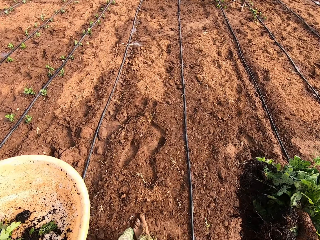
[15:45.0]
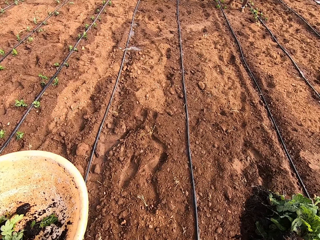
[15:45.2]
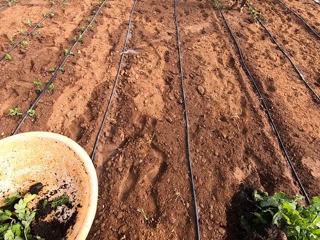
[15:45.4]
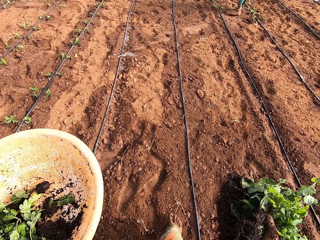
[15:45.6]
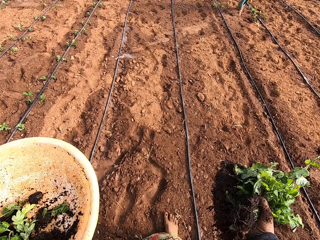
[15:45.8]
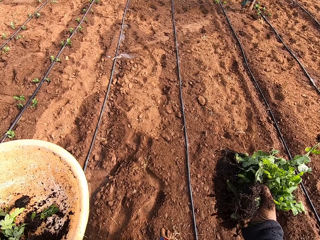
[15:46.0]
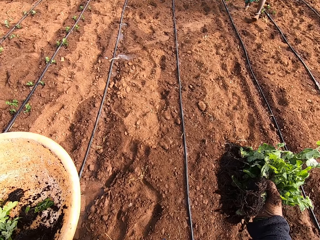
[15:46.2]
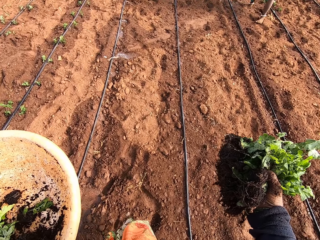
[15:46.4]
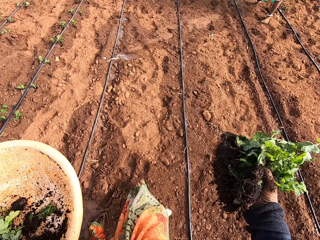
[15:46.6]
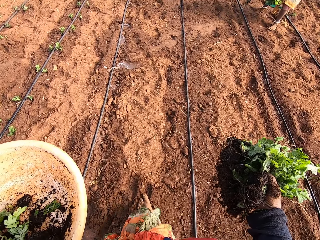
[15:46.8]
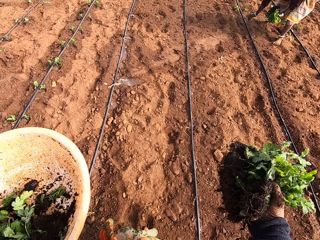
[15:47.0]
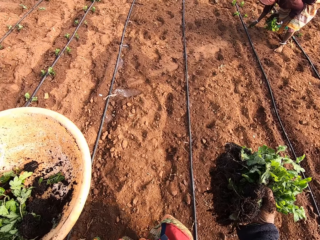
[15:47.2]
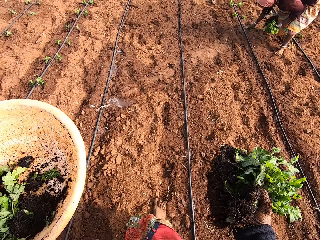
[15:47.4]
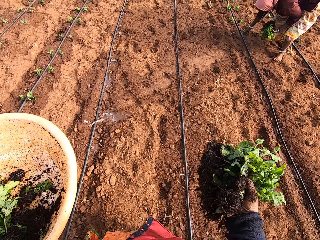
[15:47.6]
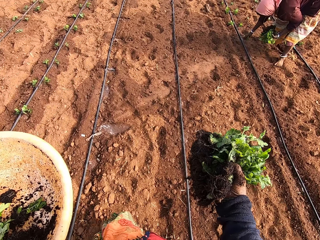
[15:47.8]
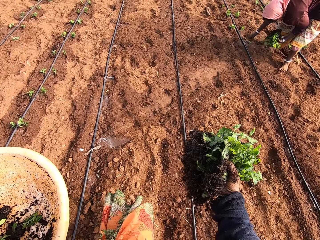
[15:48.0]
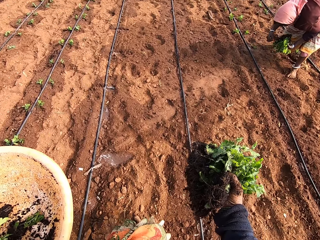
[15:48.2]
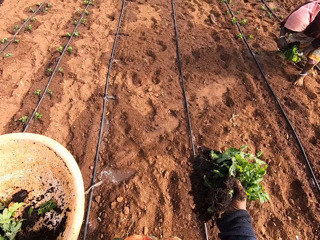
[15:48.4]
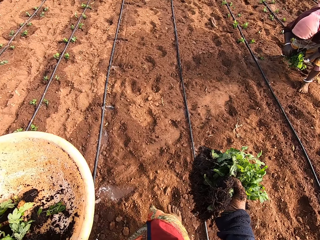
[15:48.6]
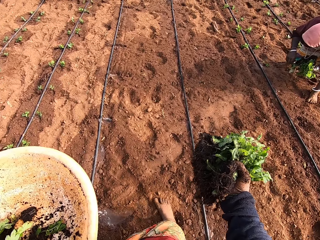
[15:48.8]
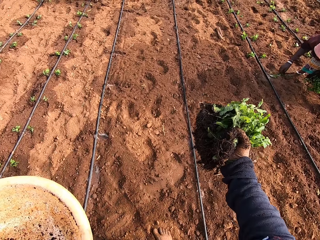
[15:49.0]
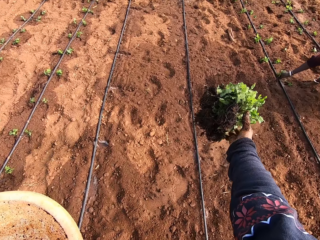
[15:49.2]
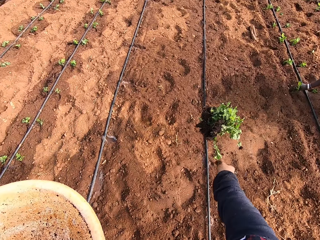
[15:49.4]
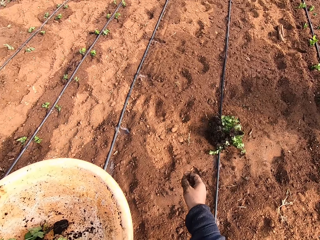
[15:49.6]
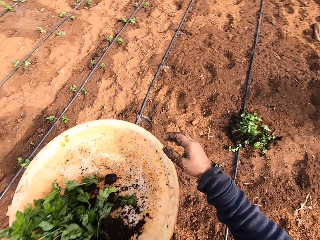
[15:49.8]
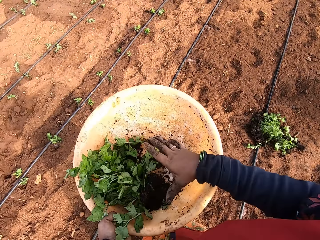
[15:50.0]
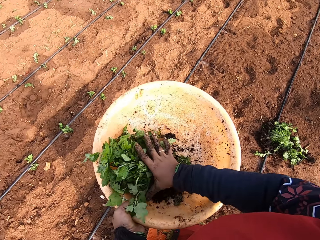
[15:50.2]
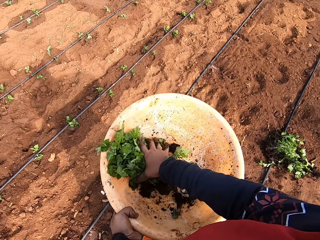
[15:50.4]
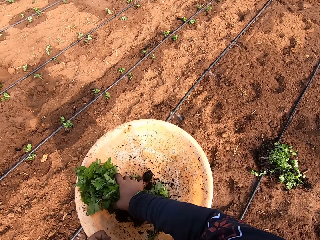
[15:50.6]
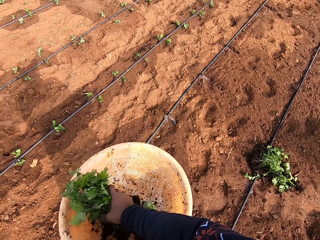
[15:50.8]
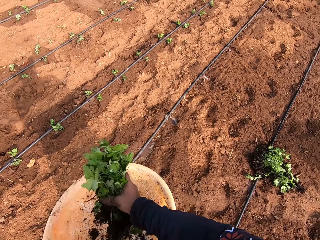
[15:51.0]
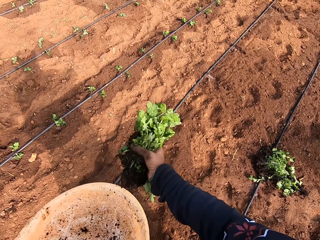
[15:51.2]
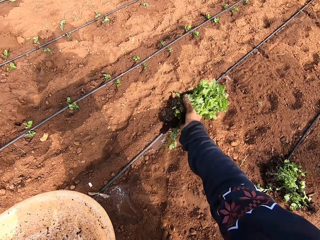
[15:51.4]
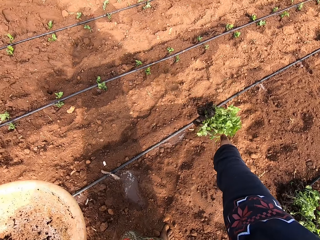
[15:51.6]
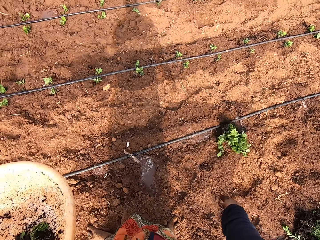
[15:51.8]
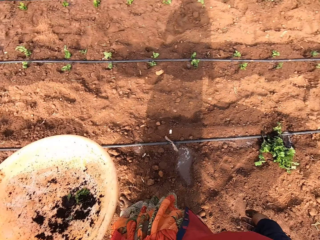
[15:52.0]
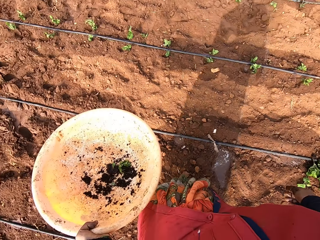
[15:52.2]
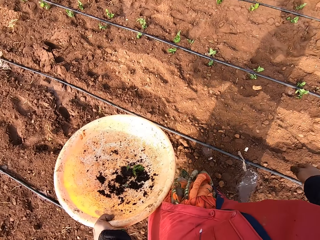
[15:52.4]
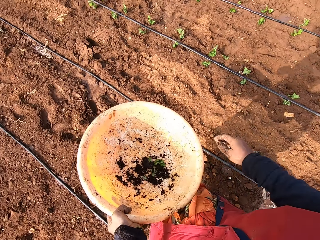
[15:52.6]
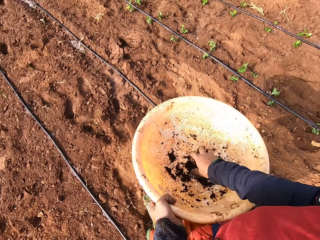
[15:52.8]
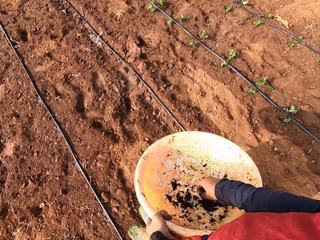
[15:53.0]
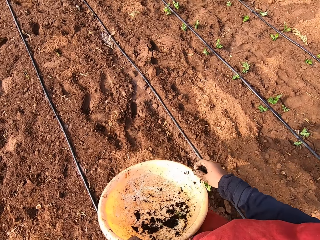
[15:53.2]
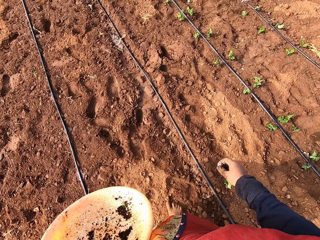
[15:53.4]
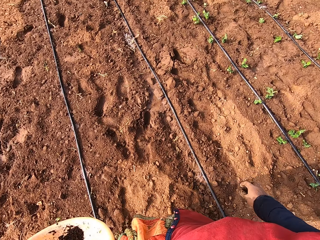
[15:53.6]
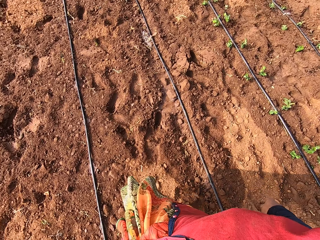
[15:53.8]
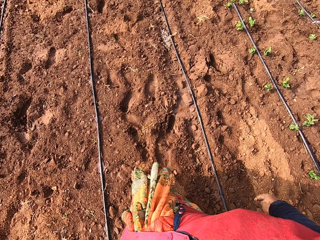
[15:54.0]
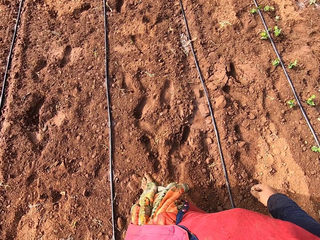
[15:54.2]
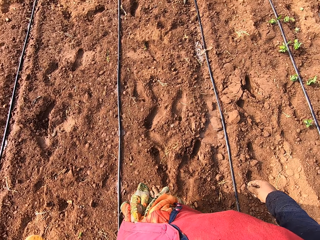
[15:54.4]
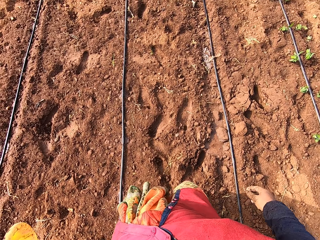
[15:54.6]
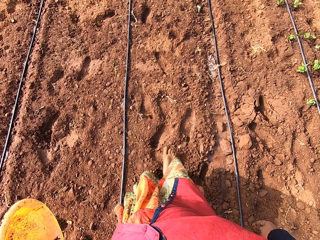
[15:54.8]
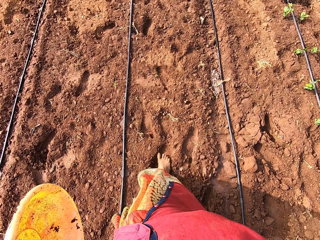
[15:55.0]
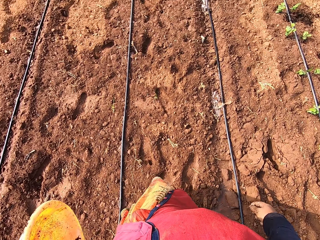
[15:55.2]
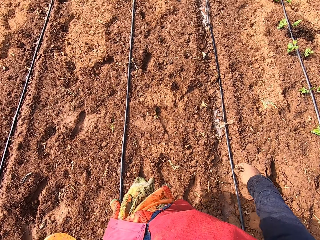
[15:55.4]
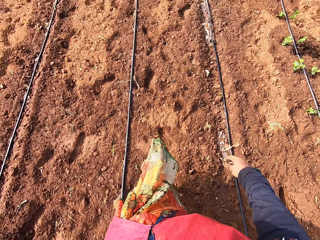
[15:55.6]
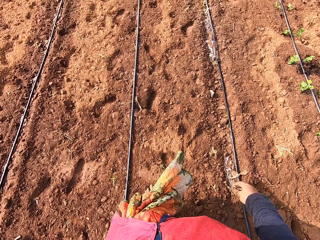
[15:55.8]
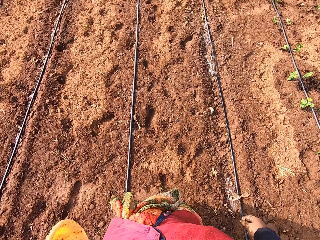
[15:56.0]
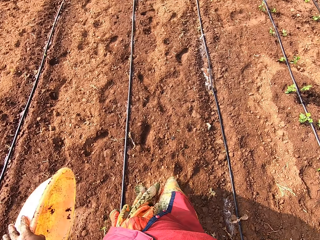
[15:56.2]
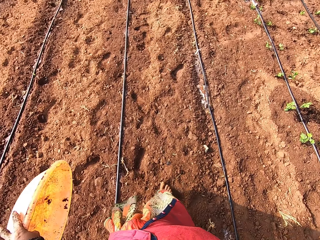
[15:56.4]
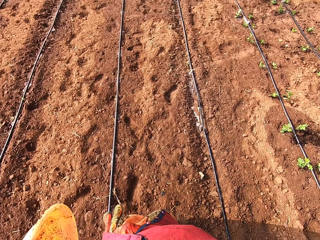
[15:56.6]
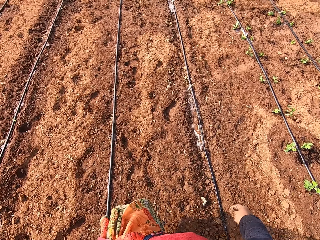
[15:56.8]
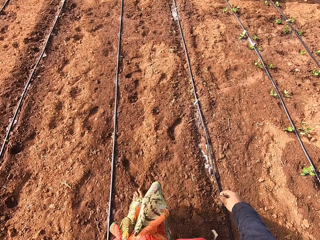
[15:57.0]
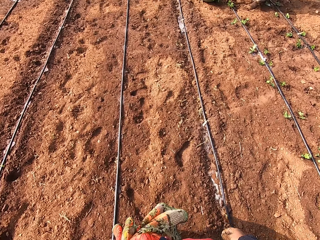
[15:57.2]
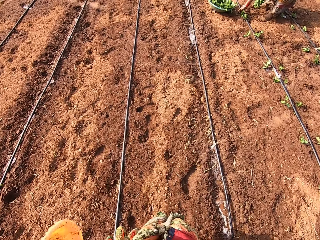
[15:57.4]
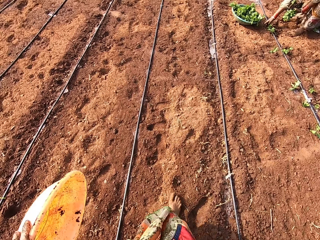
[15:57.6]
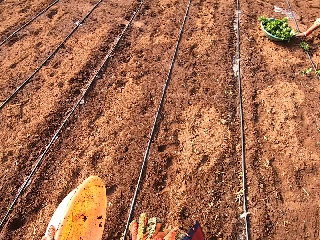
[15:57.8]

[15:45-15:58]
A woman puts the plant into the soil with her right hand. The woman picks a plant from her left hand with her right hand. The camera wearer drops the plants in her right hand on the floor. The woman puts the plant into the soil with her right hand. The camera wearer picks the plants from the container in her left hand with her right hand. She drops the plants in her right hand on the floor. She picks a leaf from the container in her left hand with her right hand. She drops the leaf on the floor with her right hand.

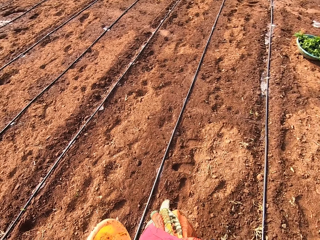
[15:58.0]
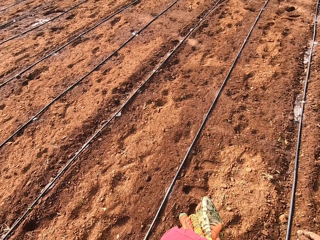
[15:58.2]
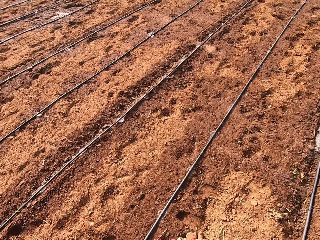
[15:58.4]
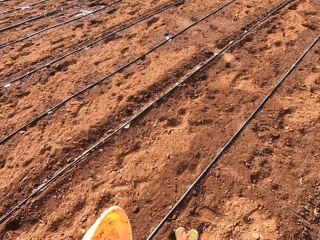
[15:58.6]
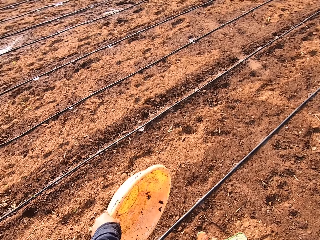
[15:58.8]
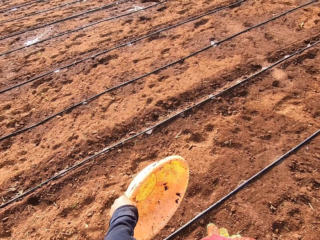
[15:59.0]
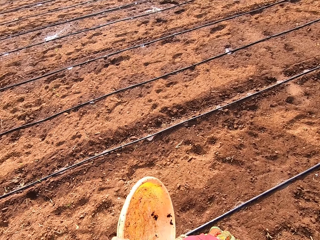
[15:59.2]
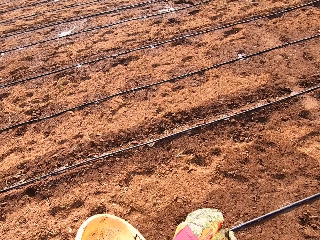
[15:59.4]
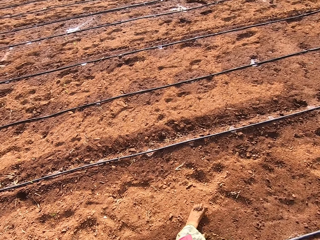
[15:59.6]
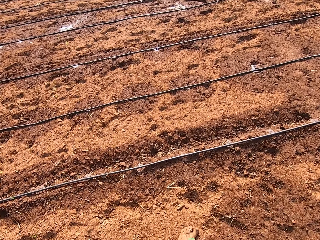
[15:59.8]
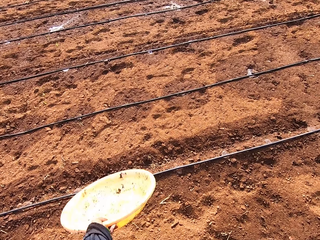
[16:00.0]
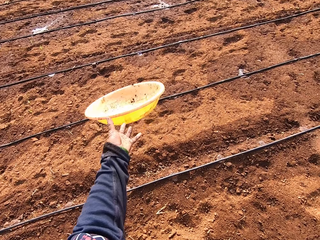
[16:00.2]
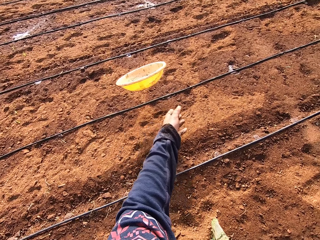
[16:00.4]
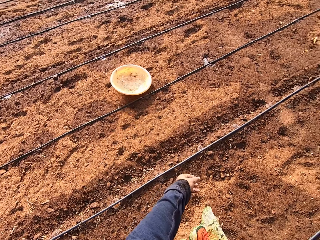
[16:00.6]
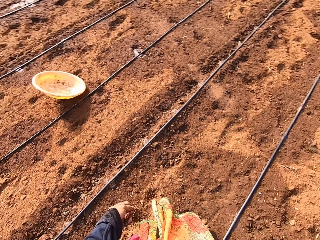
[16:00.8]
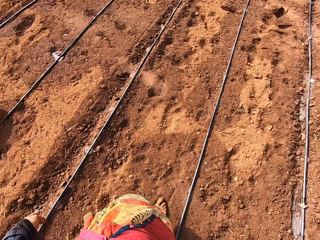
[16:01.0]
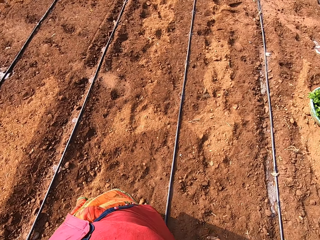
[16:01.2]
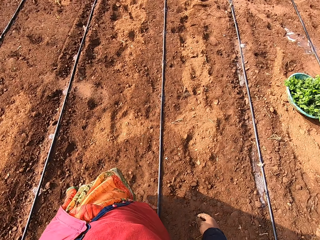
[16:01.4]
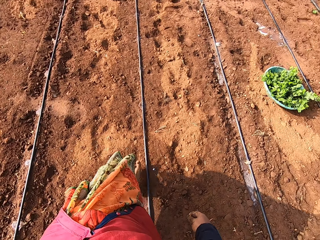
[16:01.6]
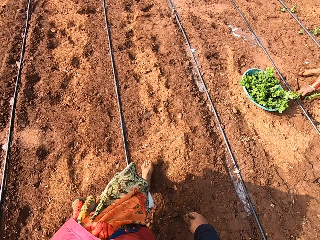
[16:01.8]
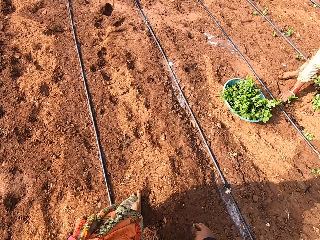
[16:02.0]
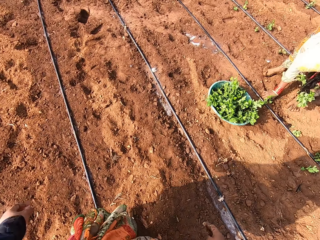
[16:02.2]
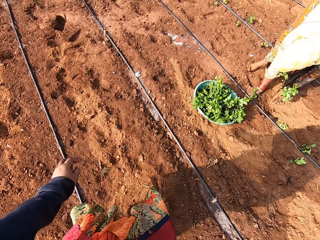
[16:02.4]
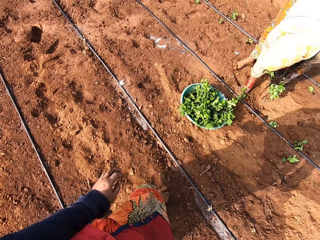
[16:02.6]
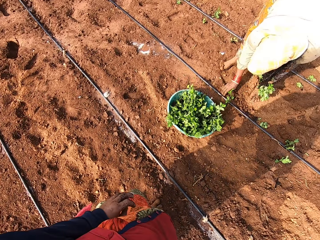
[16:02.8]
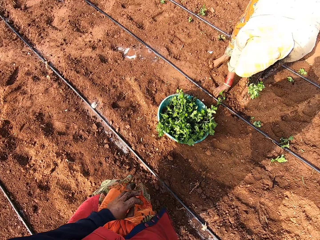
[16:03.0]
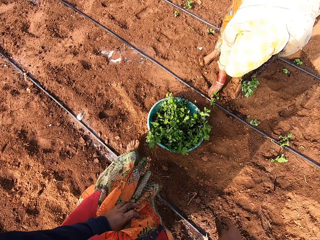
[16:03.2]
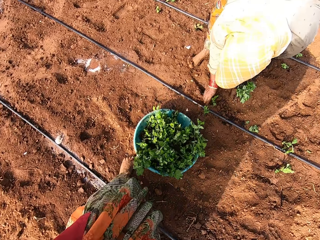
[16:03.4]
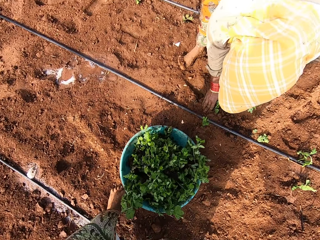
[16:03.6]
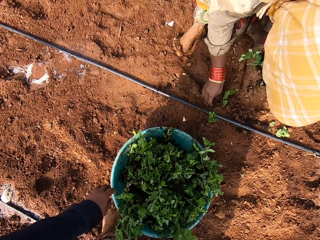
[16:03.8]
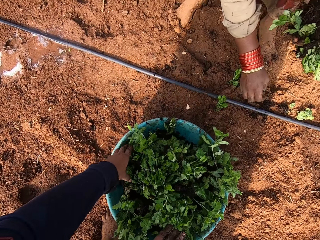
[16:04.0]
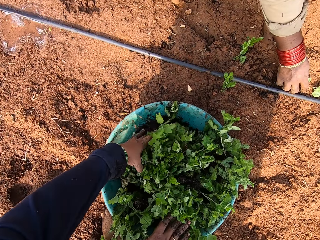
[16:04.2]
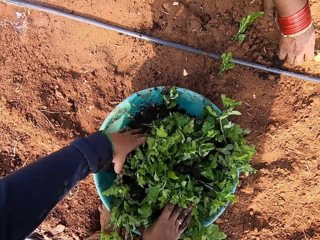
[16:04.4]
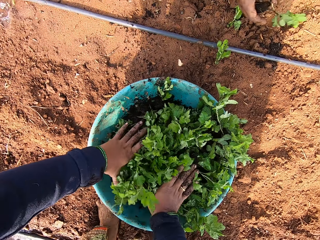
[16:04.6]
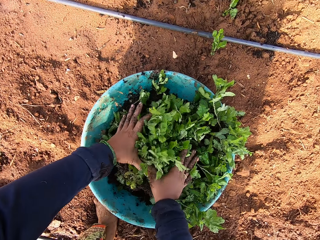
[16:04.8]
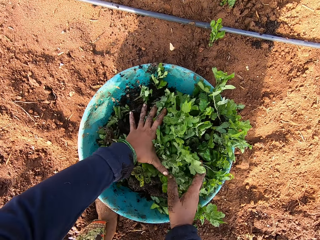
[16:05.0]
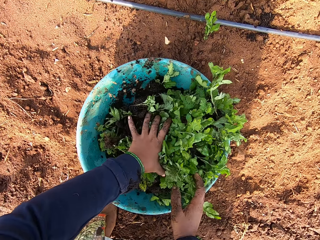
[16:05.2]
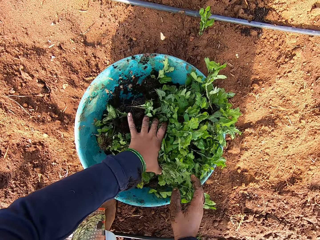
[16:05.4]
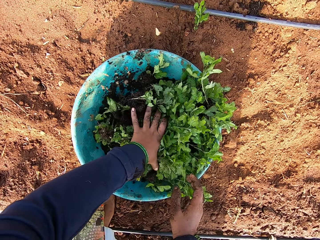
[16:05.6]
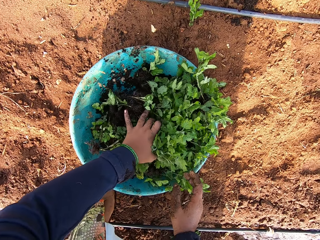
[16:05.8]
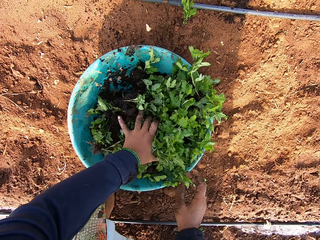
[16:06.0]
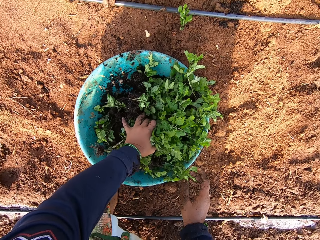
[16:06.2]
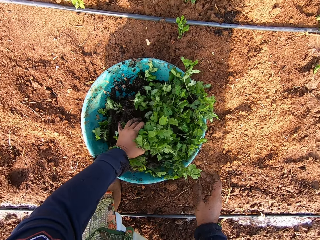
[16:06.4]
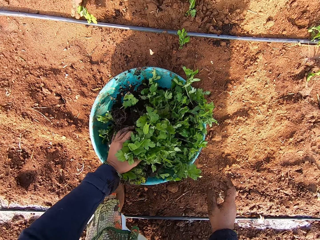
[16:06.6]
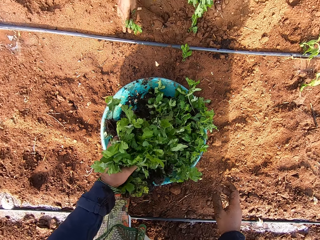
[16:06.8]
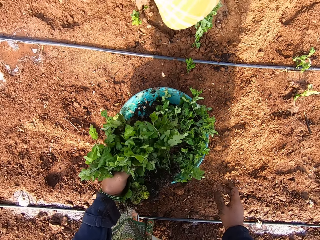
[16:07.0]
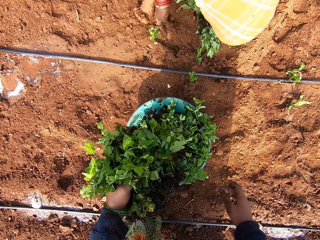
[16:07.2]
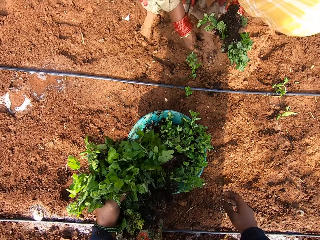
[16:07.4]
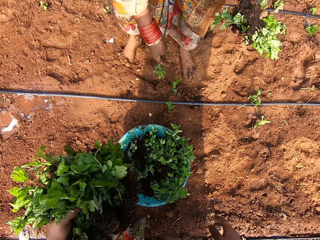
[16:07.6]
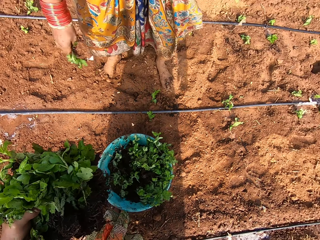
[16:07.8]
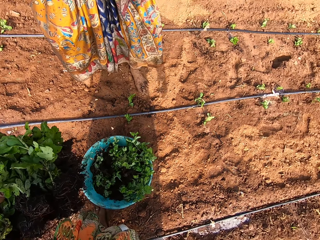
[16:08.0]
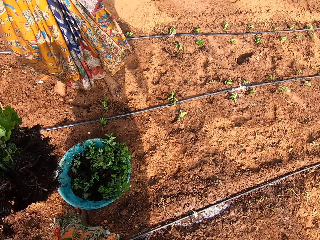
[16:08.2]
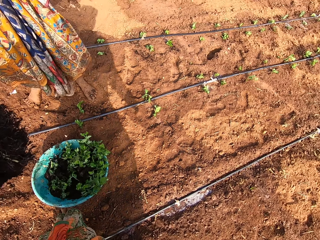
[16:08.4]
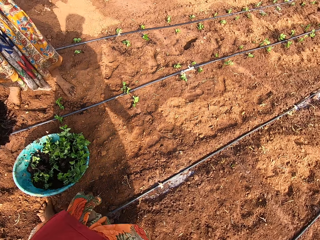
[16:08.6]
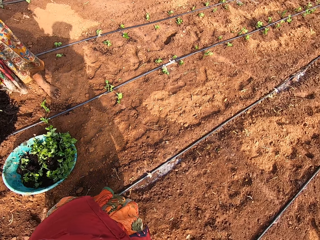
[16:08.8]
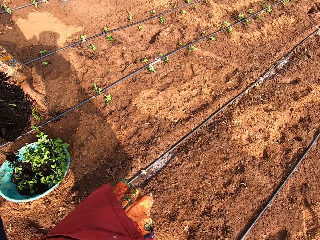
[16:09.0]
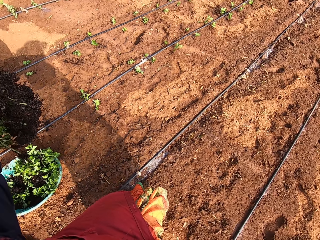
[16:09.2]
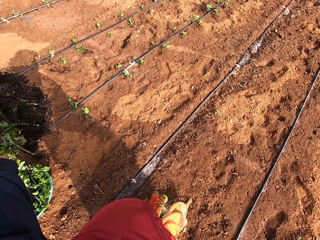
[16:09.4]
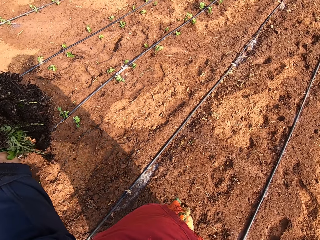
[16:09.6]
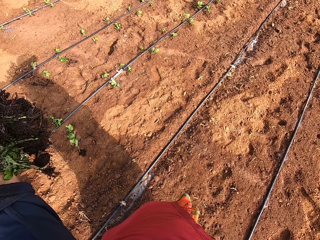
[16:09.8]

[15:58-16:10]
The camera wearer drops the container or basin on the floor with her left hand. A woman puts the plant into the soil with her right hand. The camera wearer holds some plants in the container on the floor with both hands. She picks plants in the basin. She picks some from the container with her left hand.
